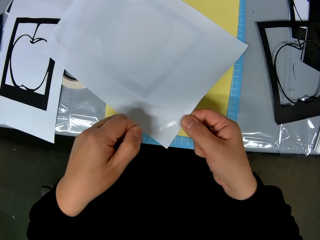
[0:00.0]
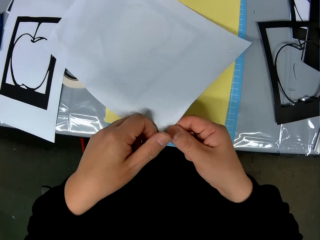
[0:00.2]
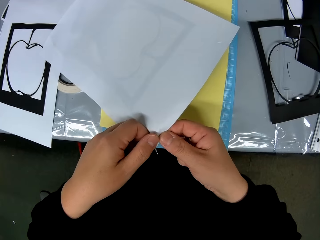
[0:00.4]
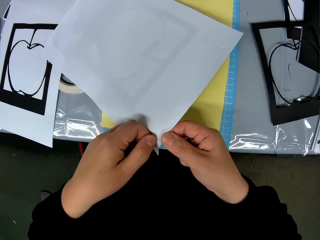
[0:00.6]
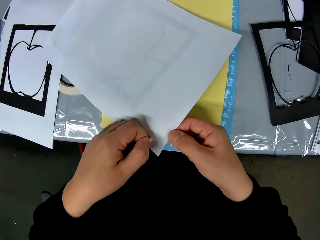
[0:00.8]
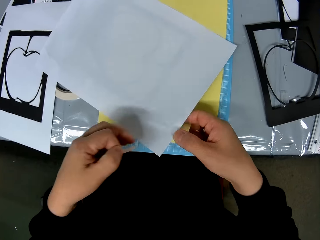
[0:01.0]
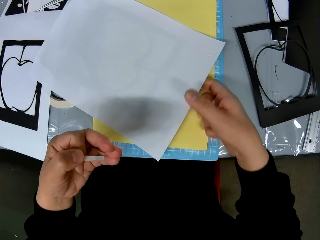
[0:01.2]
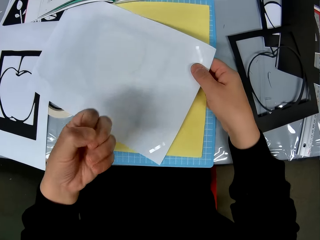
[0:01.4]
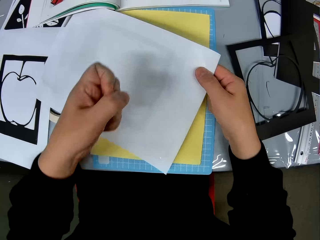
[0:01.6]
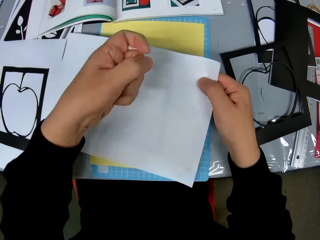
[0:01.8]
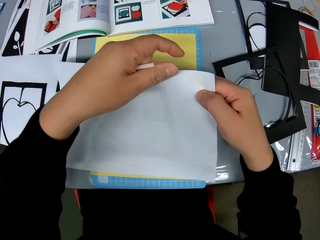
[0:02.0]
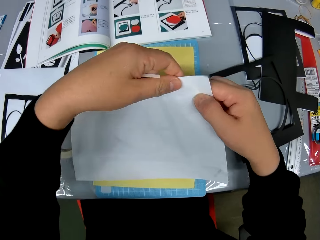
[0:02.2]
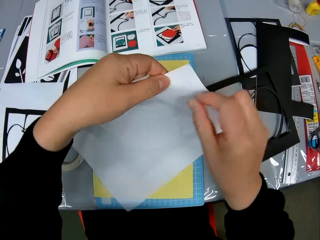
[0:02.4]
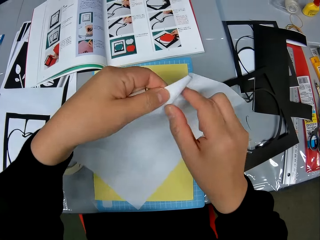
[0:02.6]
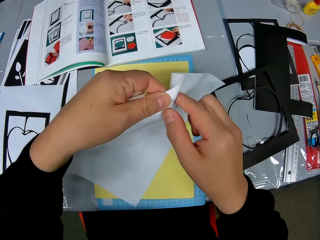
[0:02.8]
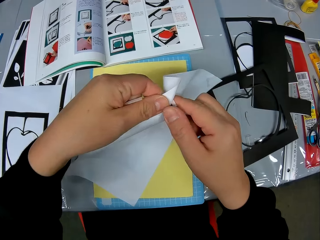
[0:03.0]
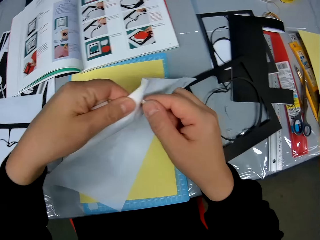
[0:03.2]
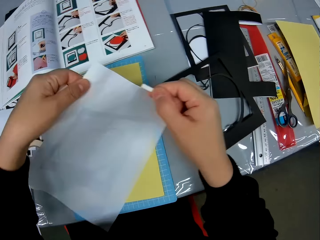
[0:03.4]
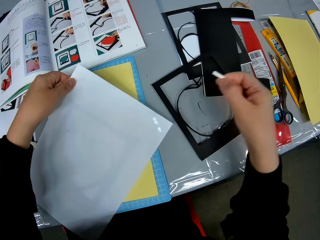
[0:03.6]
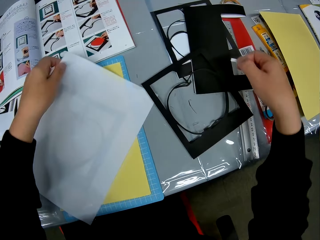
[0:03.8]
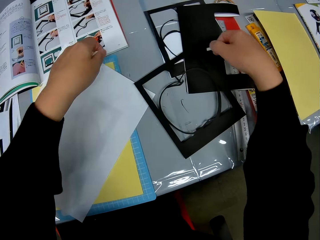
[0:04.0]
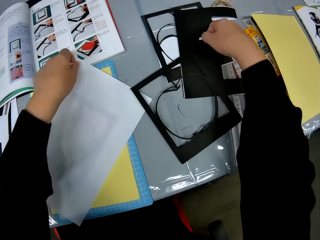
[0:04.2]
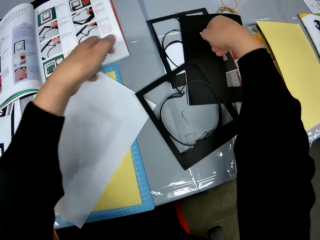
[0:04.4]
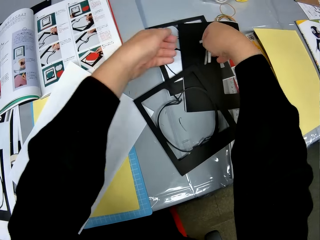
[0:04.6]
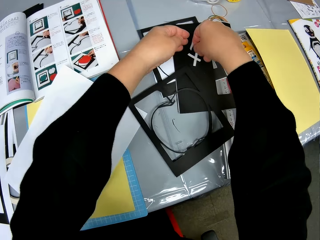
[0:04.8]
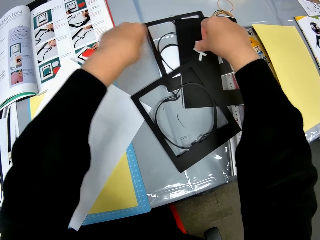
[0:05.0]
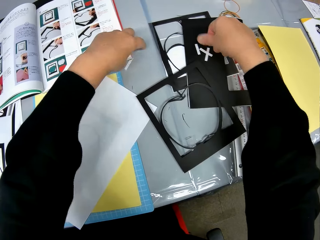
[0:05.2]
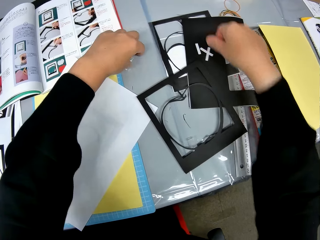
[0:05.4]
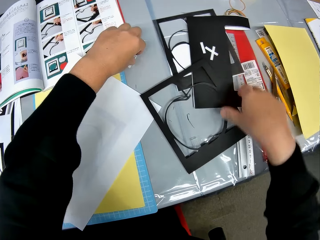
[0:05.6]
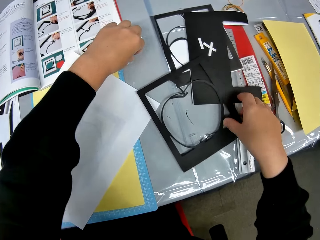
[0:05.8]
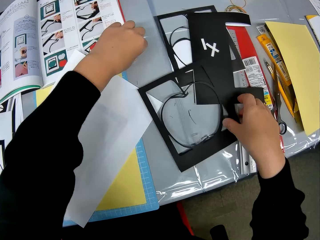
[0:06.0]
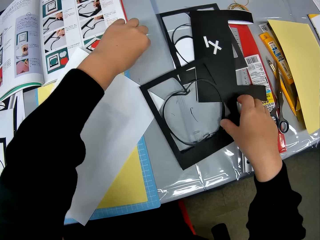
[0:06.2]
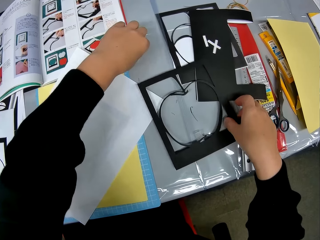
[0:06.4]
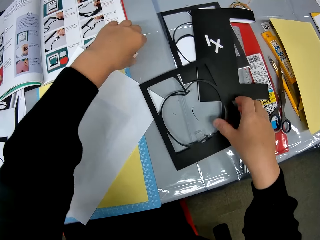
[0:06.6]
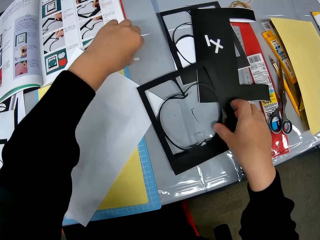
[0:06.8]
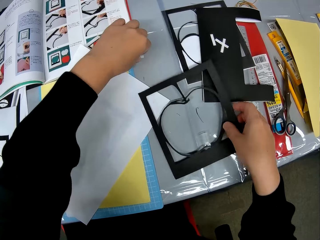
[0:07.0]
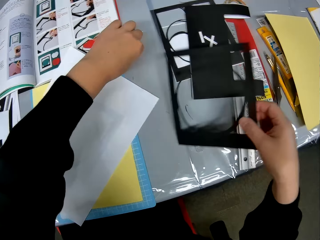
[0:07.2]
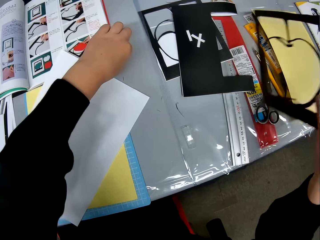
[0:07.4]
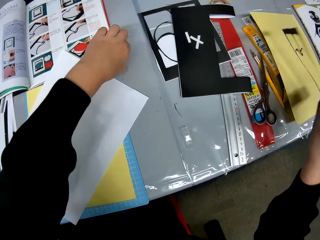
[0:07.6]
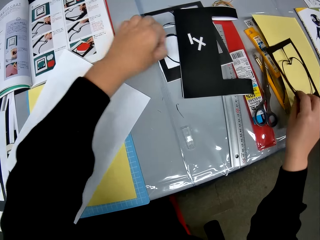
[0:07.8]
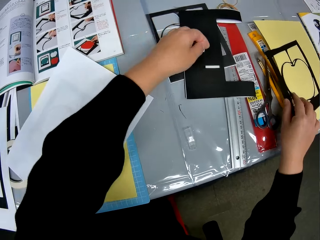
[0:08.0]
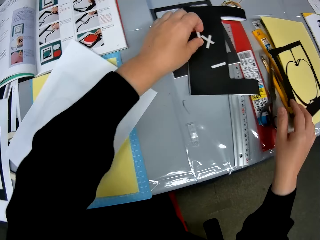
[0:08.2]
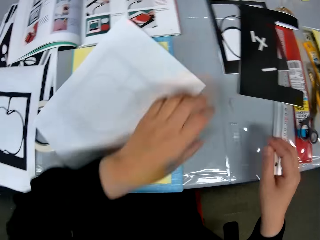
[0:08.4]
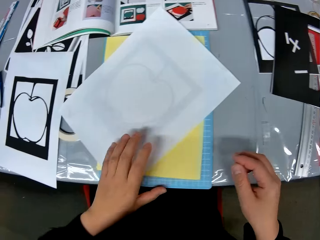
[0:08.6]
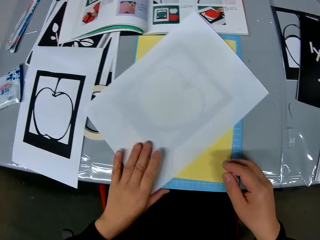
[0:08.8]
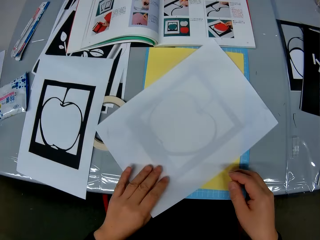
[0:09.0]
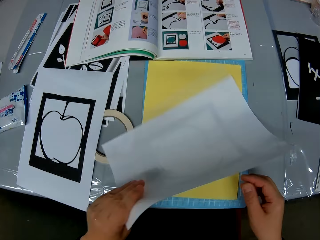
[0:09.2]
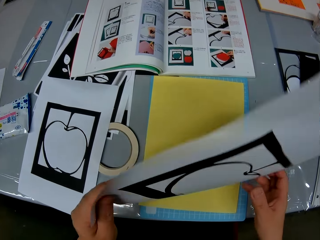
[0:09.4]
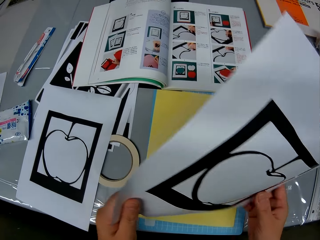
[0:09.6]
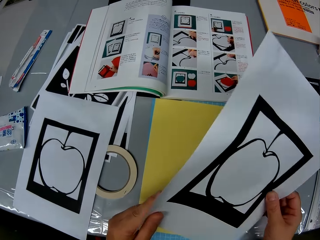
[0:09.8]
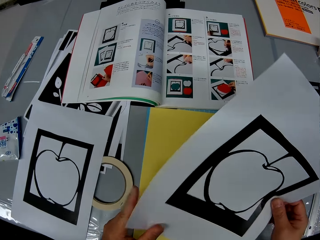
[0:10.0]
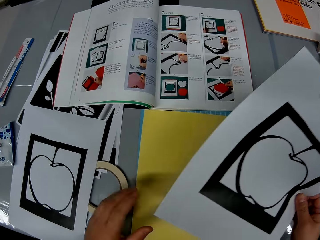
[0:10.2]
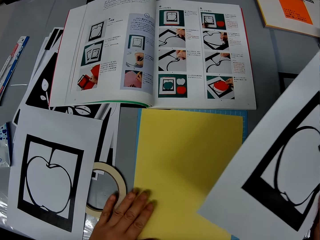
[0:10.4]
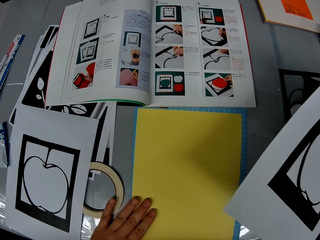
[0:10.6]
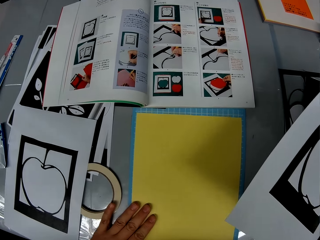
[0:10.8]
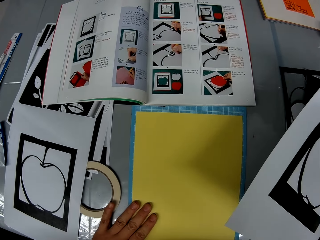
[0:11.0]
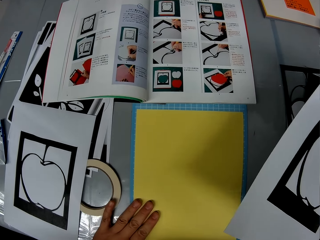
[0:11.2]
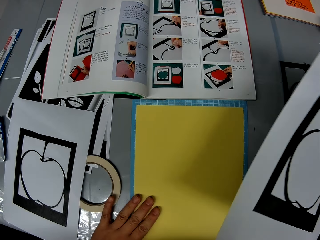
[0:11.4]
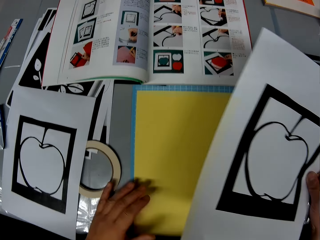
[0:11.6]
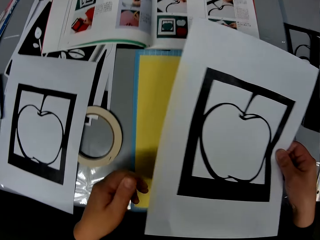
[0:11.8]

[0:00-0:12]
The camera wearer holds a paper. They peel off adhesive tapes or stickers from the craft paper. They put the stickers on the frame. They drop the adhesive tapes on the craft paper. They pick up the frame, put down the frame, and move a craft. They pick up the paper and flip the craft paper.

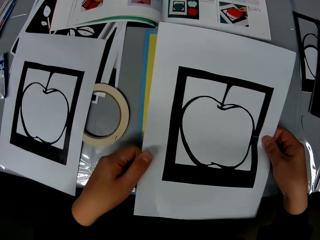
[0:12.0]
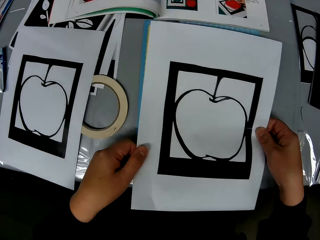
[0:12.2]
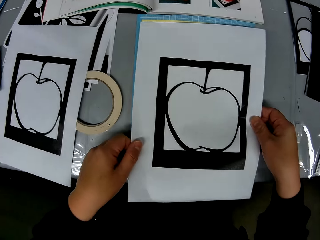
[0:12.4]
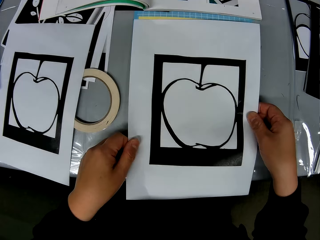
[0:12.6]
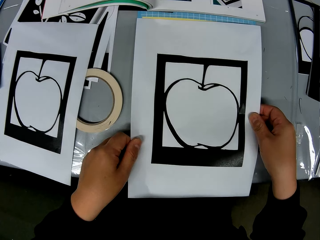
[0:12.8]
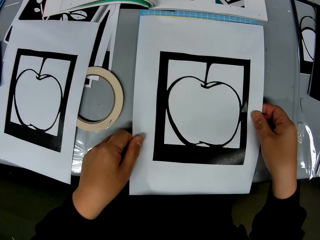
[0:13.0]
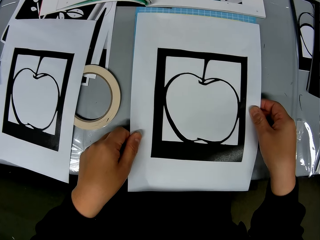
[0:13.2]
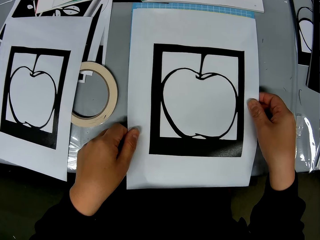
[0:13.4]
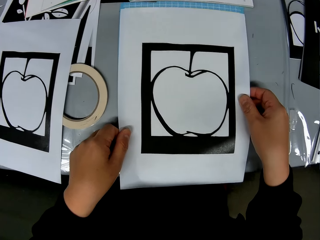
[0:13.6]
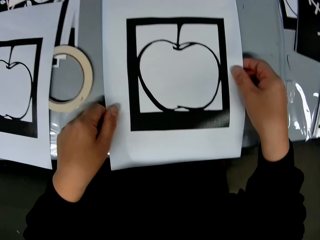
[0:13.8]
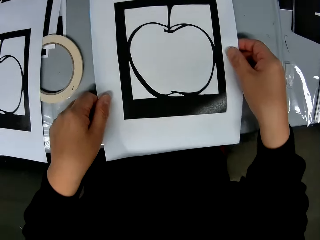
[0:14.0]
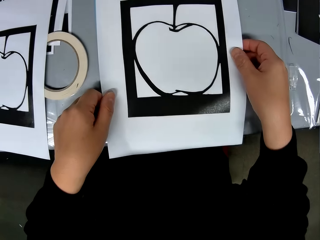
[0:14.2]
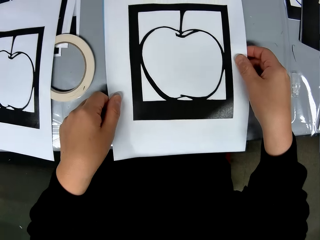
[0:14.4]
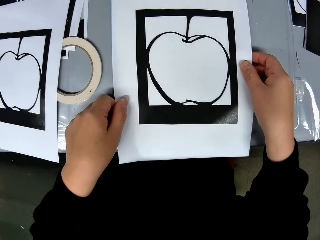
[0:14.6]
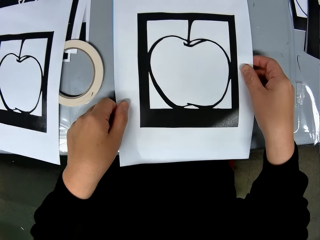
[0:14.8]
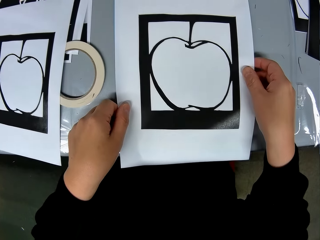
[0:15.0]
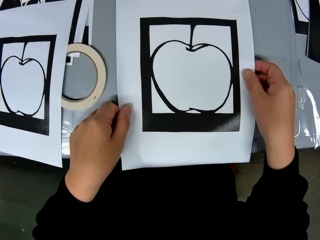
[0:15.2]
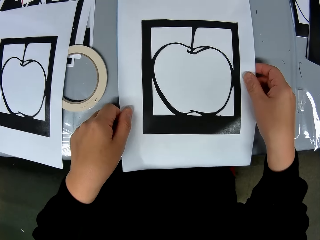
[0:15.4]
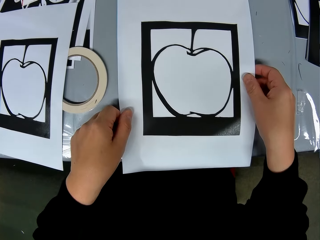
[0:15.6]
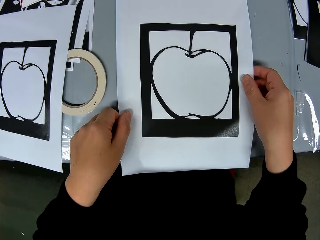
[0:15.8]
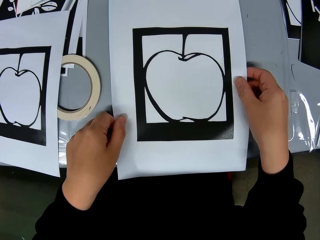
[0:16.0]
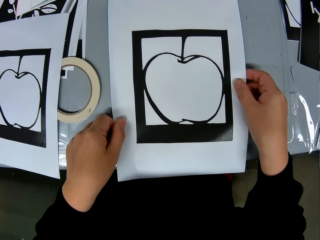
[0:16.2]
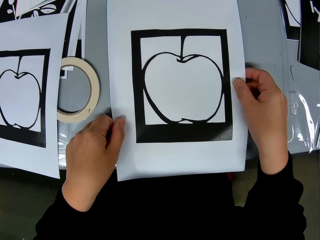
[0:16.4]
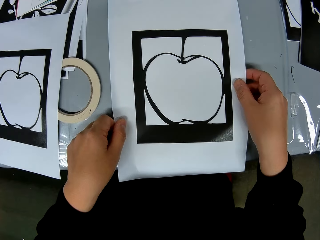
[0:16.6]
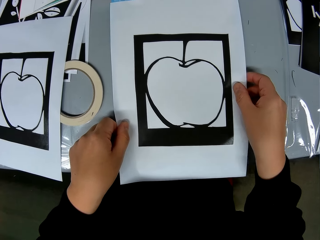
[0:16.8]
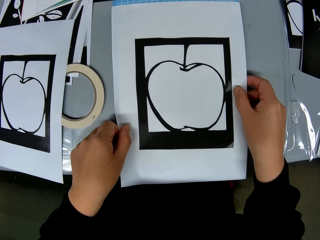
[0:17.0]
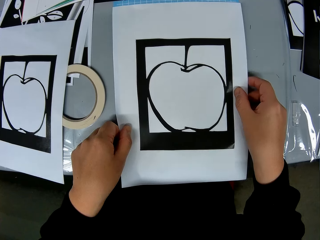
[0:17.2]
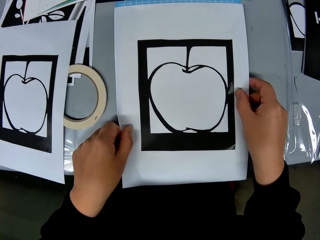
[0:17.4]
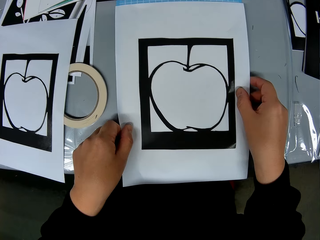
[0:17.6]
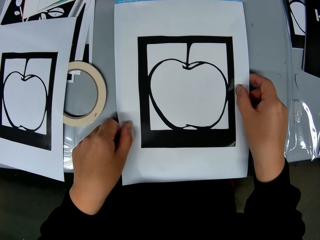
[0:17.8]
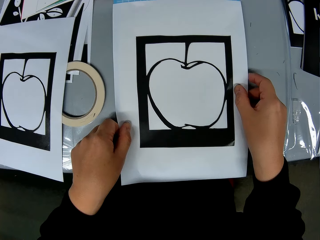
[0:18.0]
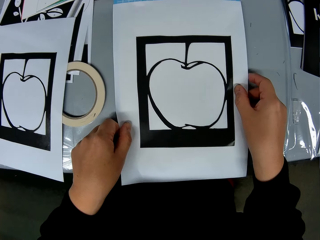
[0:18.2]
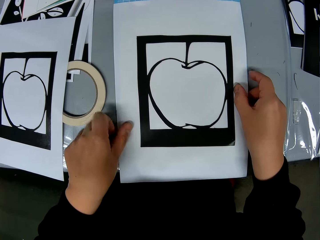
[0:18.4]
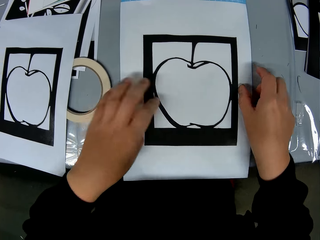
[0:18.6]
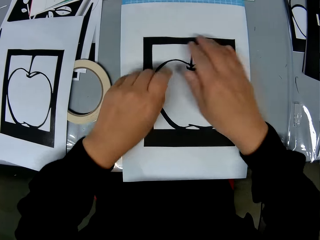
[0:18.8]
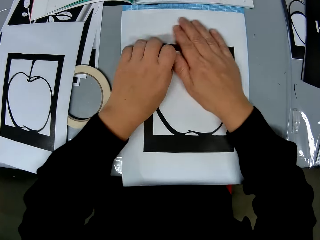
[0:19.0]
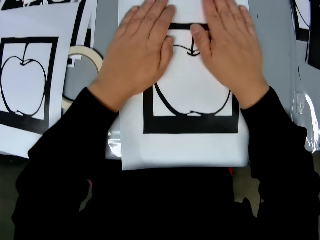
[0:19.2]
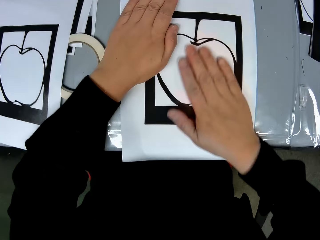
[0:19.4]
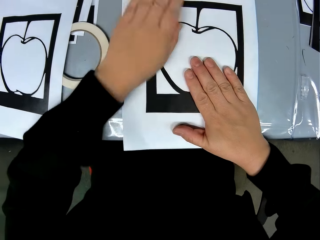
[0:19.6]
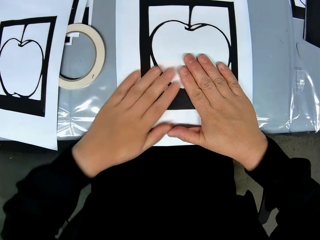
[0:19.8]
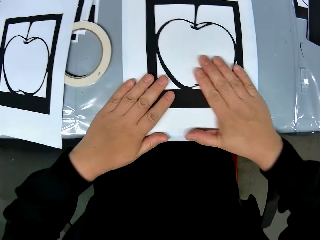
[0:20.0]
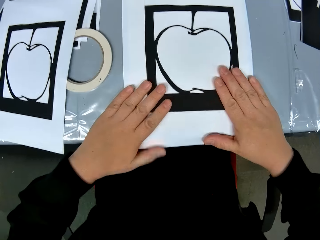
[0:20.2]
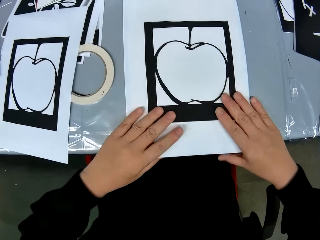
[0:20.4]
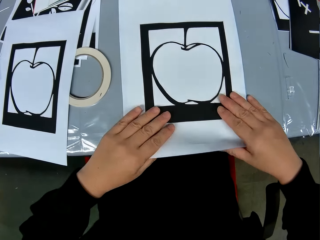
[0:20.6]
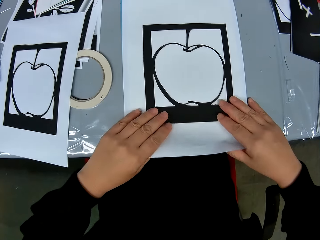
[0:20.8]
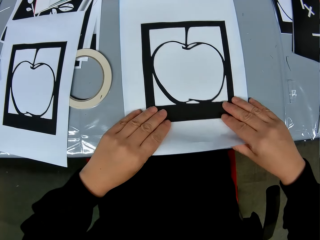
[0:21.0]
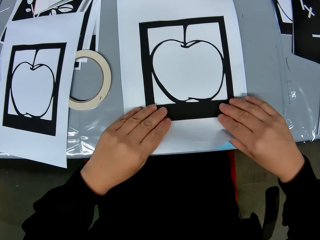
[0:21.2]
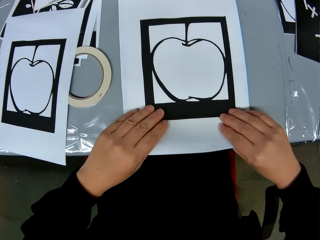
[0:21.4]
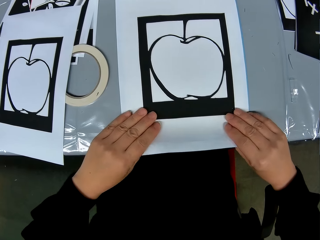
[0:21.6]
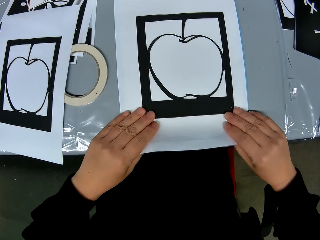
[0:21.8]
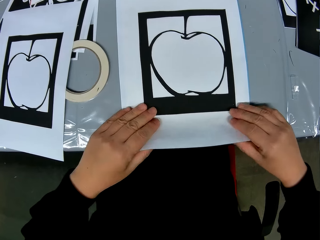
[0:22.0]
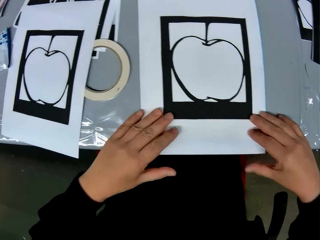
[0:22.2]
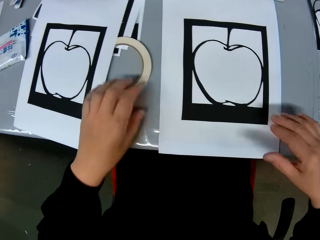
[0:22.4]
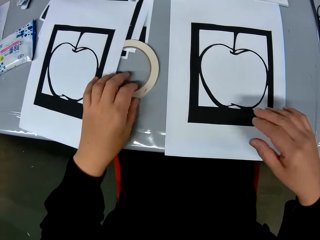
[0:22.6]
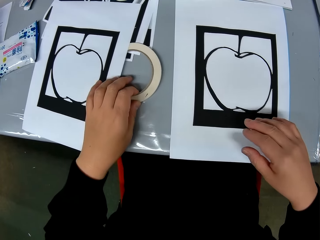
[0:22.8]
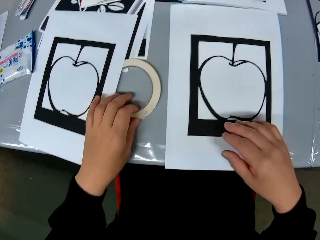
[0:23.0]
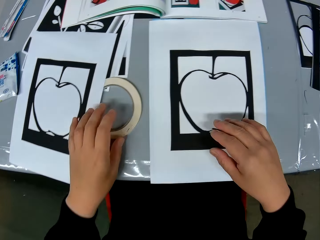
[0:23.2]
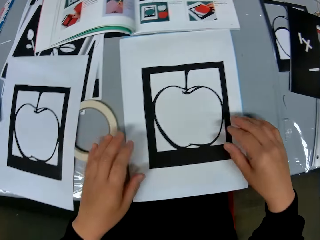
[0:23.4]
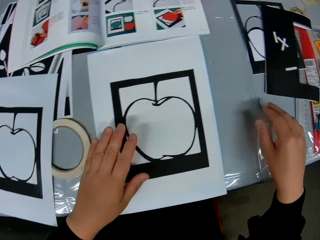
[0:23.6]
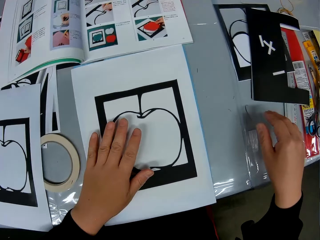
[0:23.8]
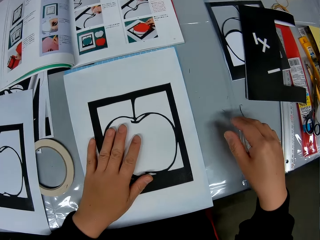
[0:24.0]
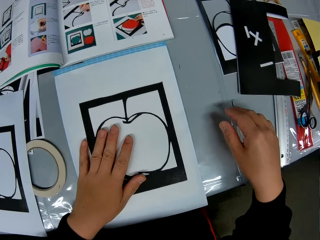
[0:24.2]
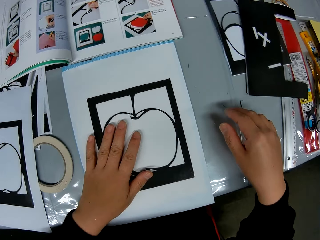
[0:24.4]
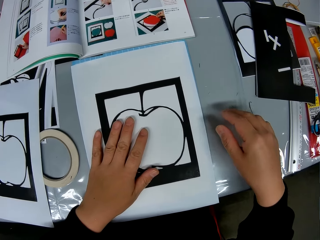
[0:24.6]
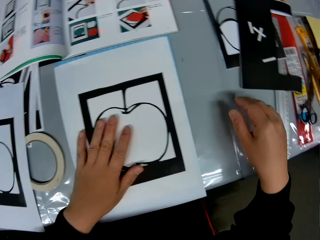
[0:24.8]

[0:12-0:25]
The camera wearer places the craft paper on a yellow craft paper or booklet. They compress the paper. They pick up the cello tape.
